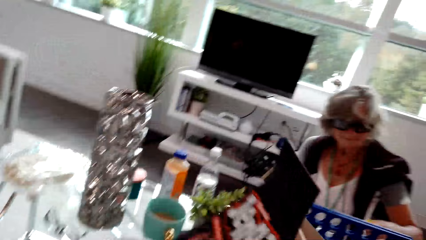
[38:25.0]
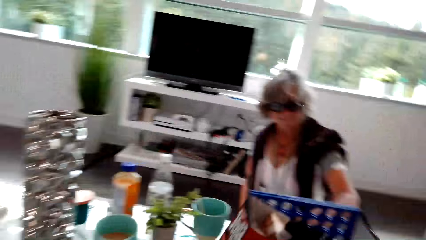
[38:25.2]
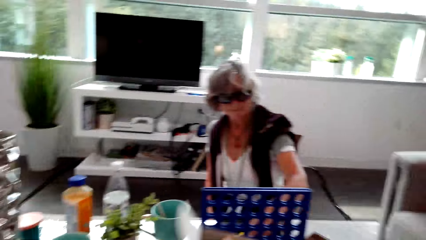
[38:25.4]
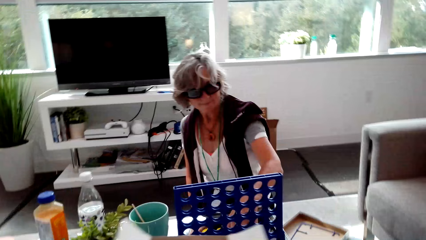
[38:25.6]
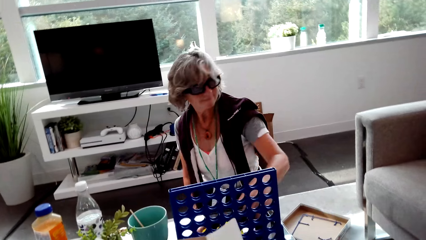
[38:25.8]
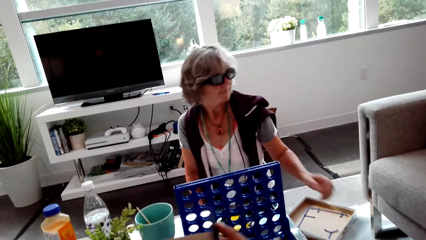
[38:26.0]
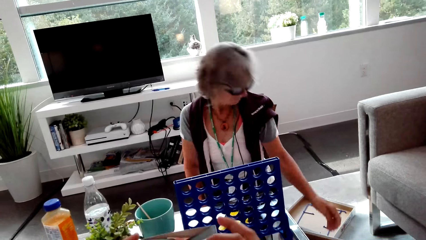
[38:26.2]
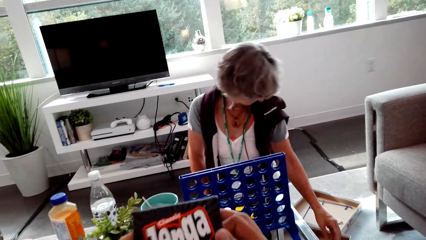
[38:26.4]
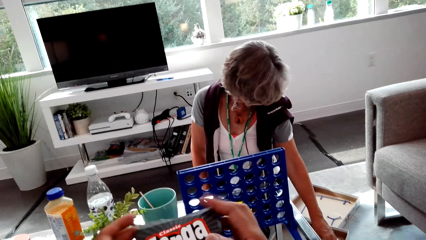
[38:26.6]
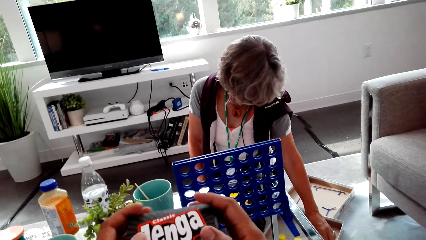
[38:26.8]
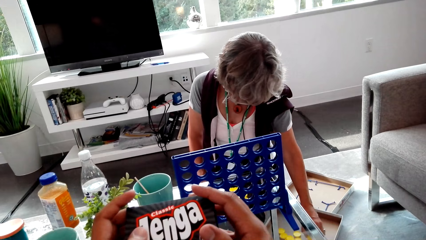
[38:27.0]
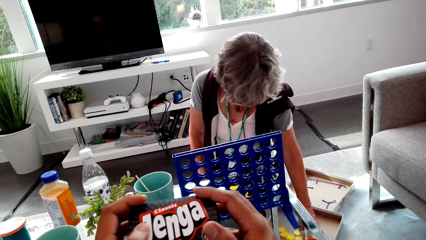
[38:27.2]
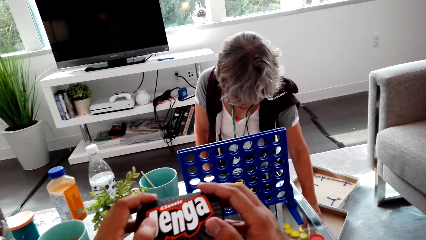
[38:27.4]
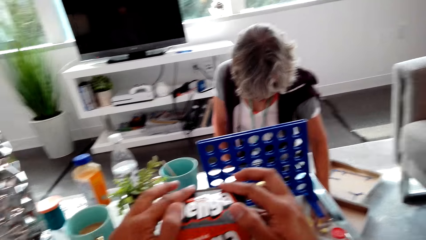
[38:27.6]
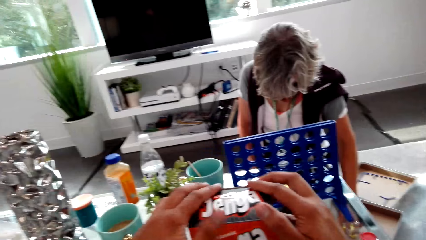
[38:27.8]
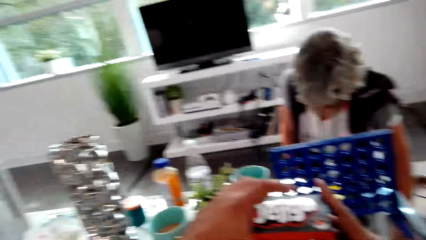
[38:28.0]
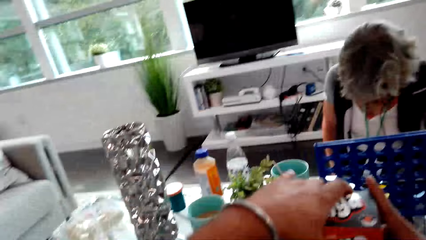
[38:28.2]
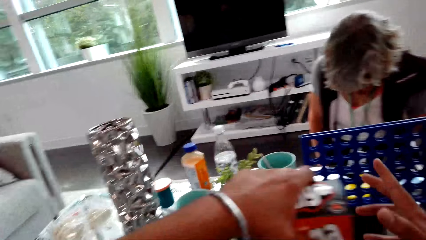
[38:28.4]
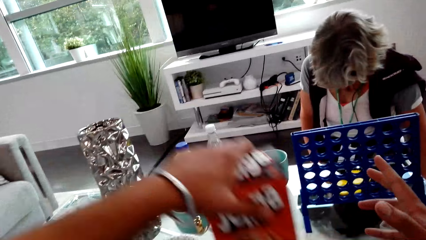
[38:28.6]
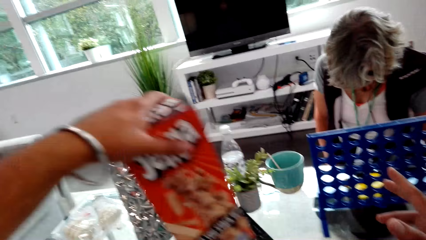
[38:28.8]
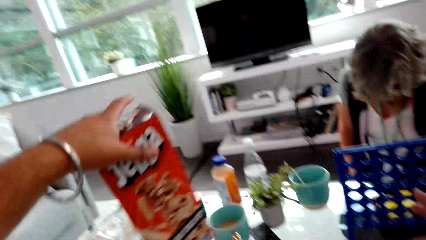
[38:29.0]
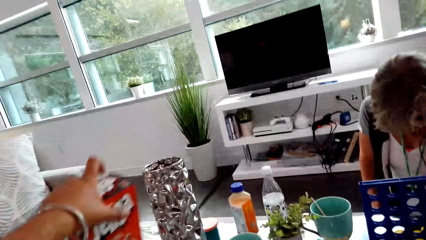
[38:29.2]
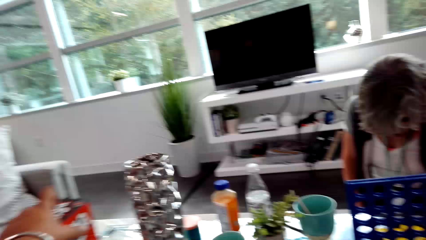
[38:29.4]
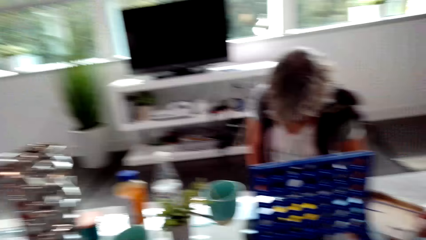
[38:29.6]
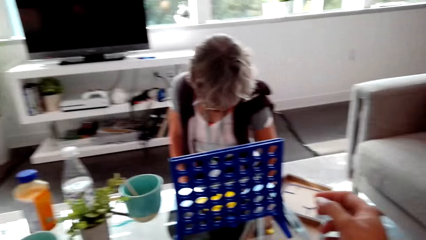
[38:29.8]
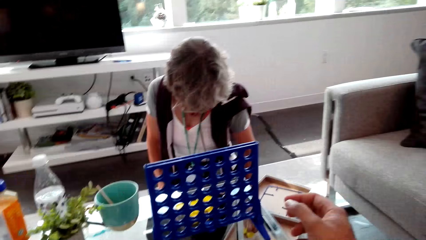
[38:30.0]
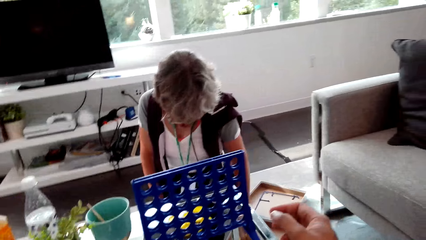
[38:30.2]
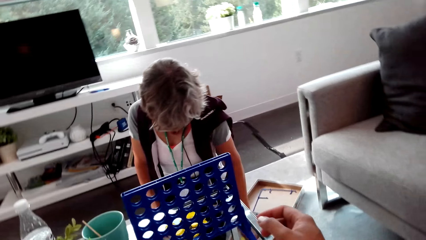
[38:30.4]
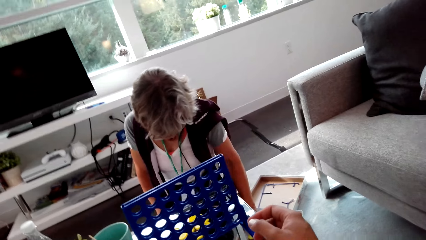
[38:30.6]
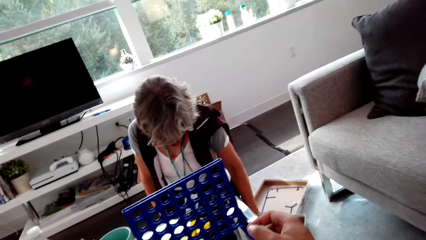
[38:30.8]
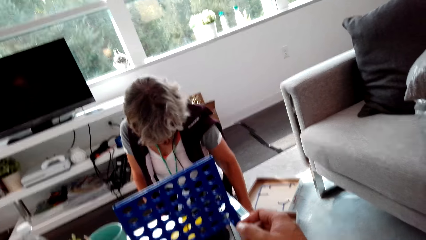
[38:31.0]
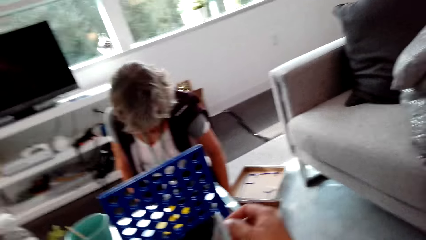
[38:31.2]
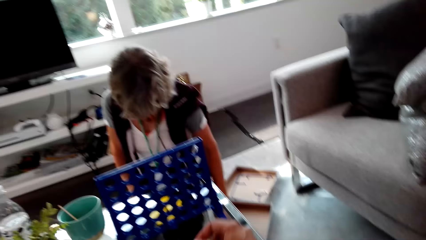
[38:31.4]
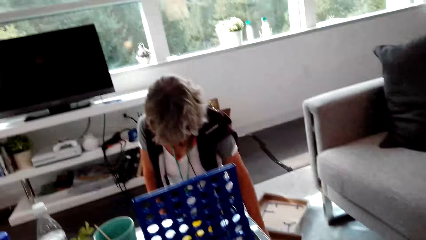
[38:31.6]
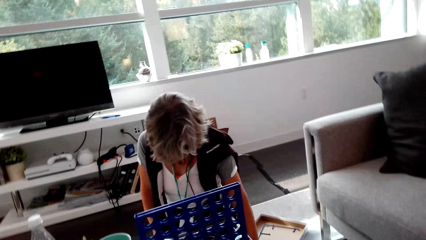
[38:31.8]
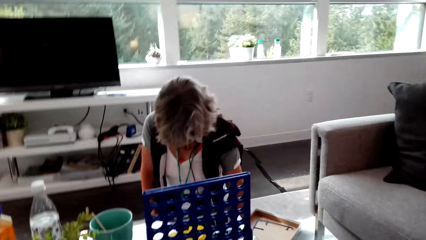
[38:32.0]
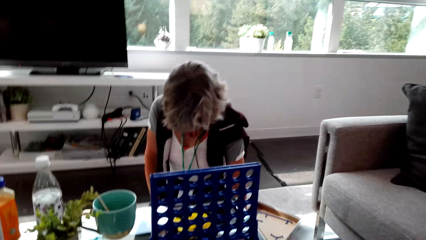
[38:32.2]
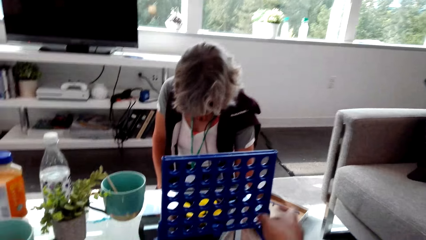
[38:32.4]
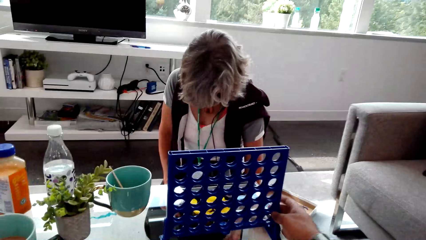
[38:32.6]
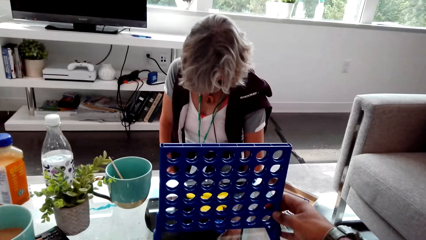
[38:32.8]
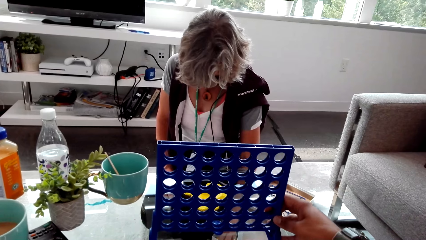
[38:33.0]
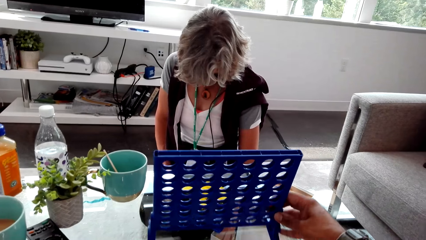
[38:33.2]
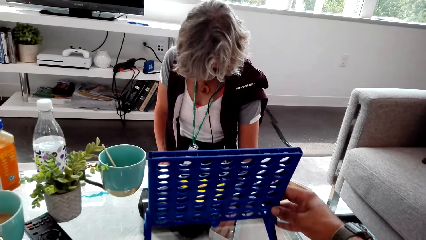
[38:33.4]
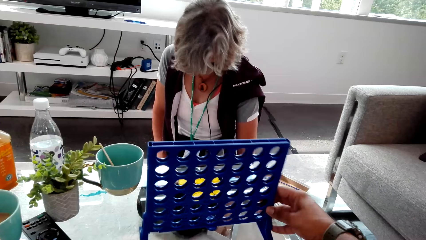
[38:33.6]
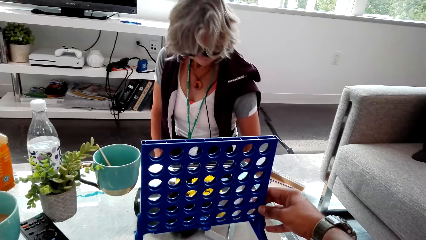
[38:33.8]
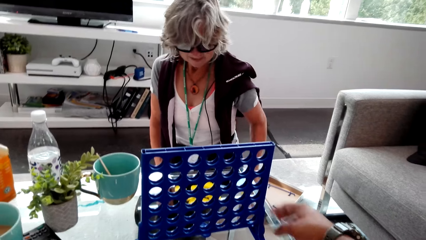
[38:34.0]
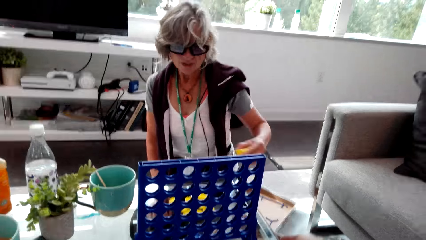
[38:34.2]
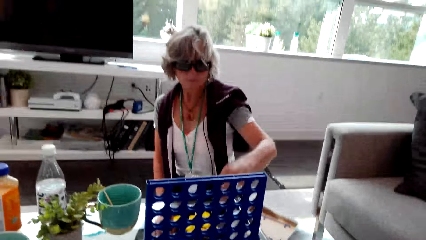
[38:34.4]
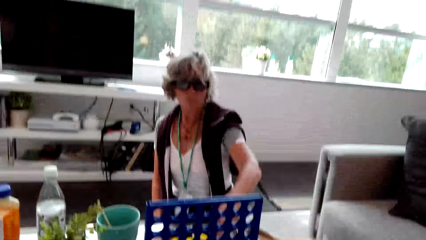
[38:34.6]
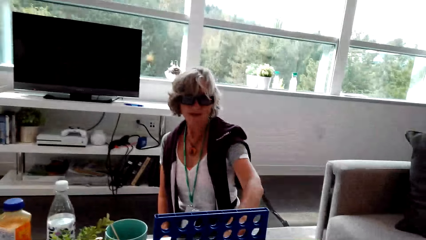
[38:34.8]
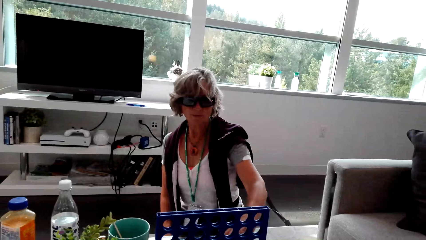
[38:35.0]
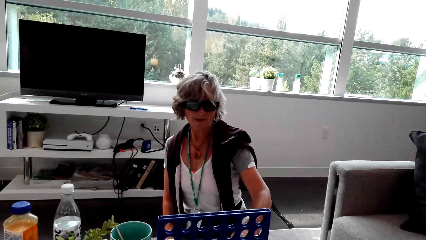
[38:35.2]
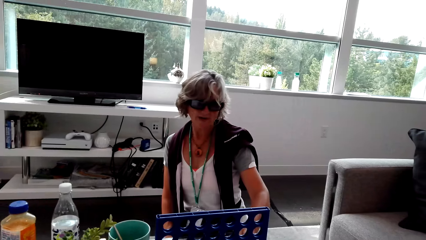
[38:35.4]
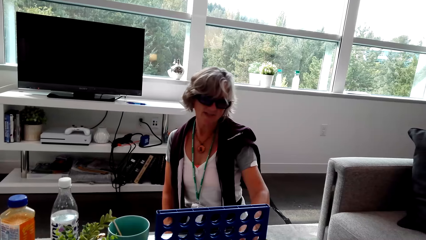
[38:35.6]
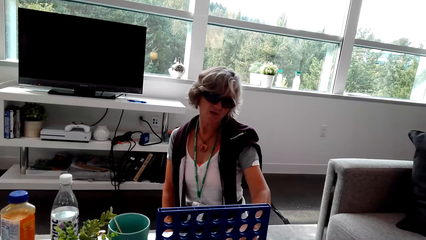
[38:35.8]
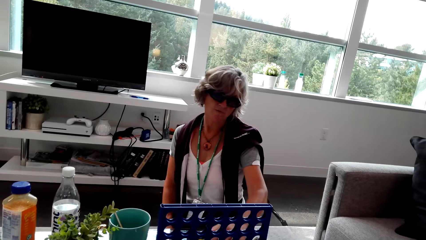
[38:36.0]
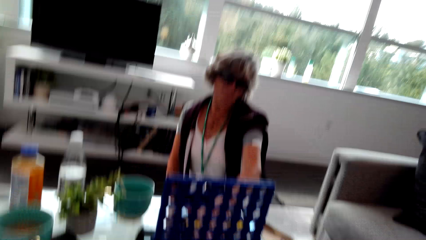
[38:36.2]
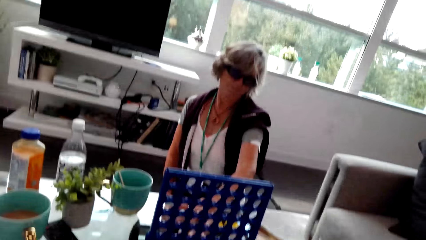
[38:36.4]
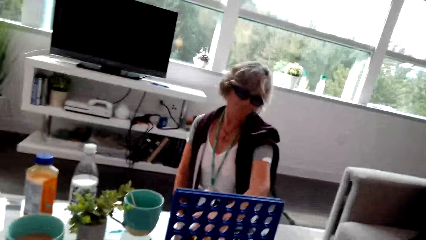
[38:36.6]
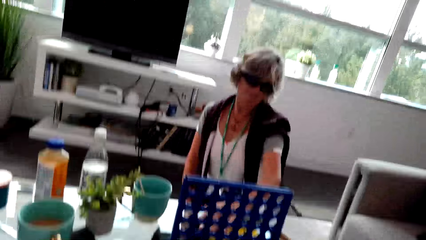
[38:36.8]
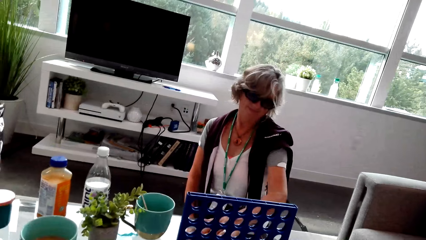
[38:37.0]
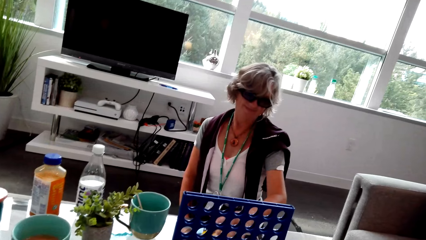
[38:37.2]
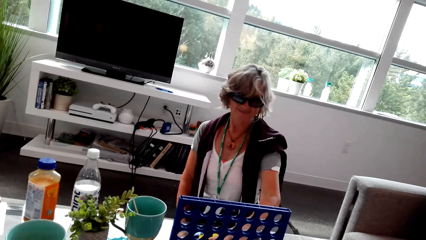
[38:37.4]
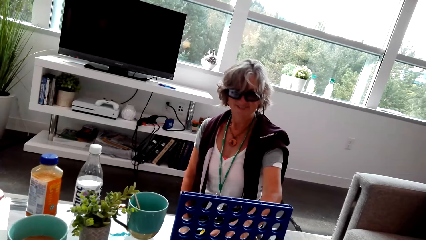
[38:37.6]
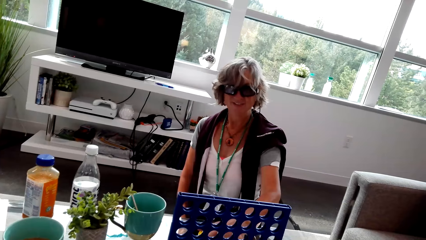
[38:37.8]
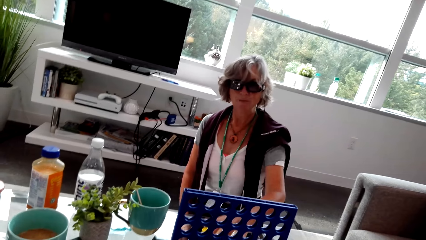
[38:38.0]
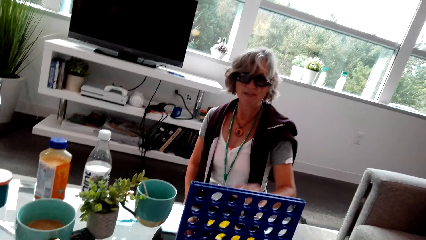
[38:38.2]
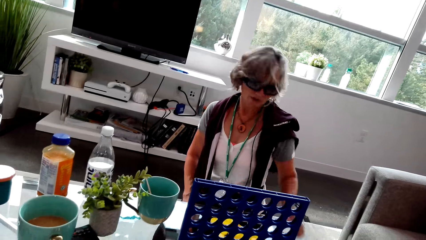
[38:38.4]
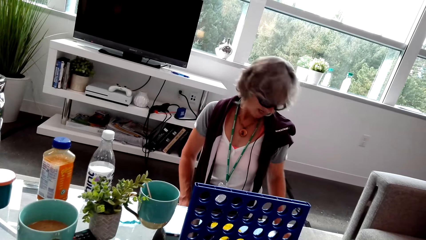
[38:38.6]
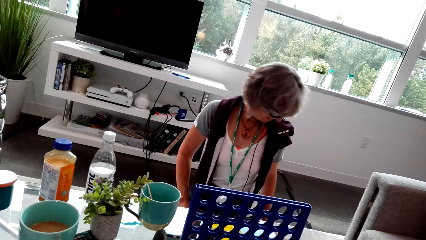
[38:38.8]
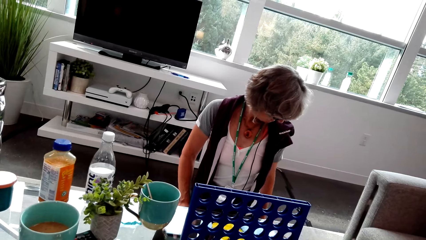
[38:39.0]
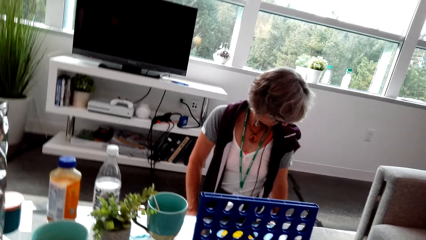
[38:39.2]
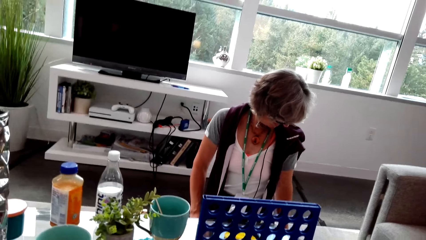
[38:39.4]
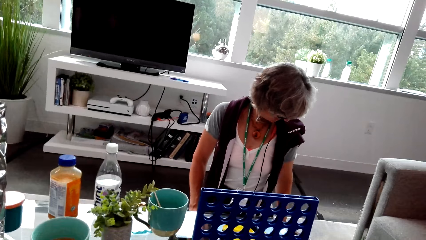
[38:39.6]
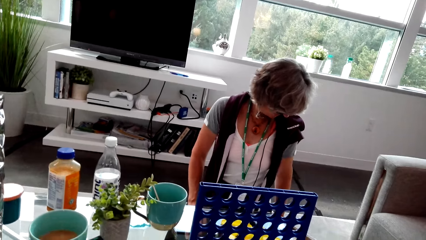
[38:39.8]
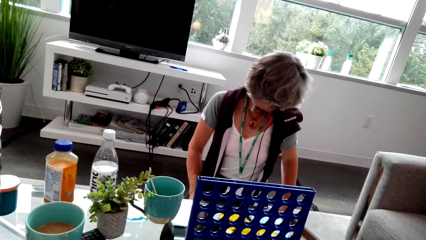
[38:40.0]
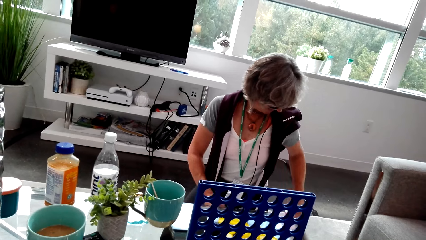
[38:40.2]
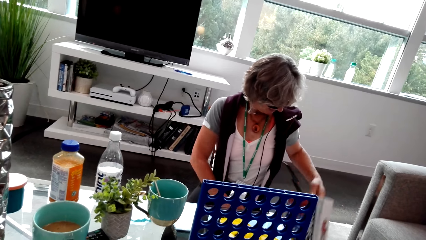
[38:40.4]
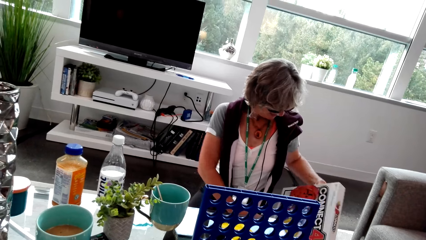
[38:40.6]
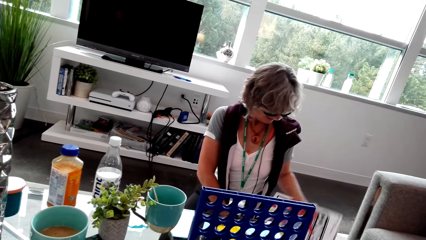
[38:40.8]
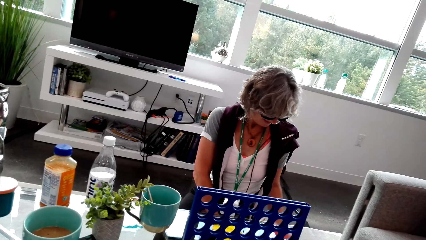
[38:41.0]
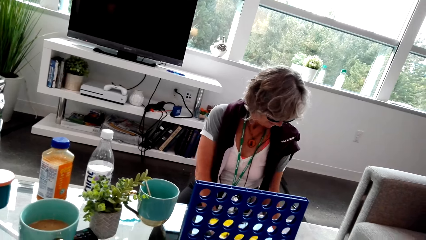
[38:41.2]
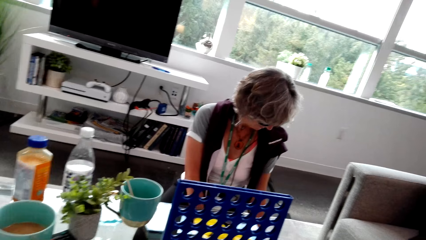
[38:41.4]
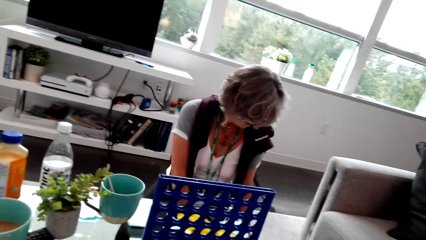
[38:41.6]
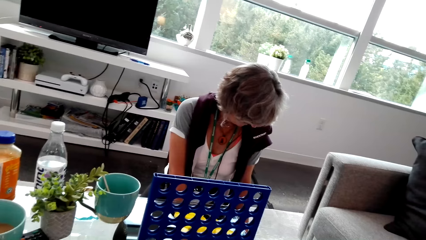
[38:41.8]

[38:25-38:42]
The camera wearer puts blocks in the box. They put the jenga woods on the table. They close the jenga box. They hold the jenga box. They drop the jenga box on the table. They look around. They hold a disc. They hold a connect four board. The woman talks with the camera wearer and puts checkers on the table. The woman puts a disc in the connect 4. The camera wearer talks with the woman. The woman talks with the camera wearer. The woman picks up a connect four box. The camera wearer holds a box.
